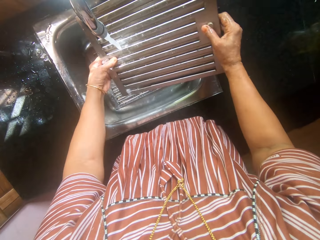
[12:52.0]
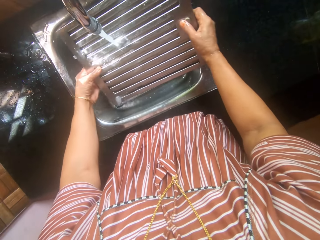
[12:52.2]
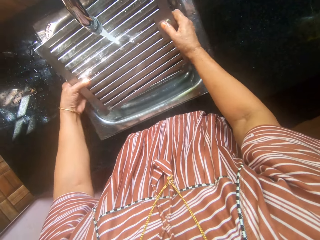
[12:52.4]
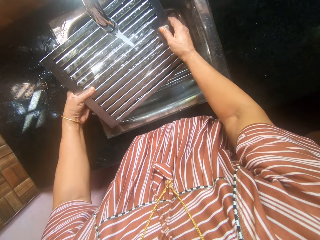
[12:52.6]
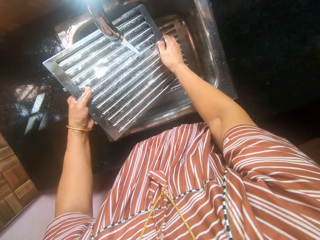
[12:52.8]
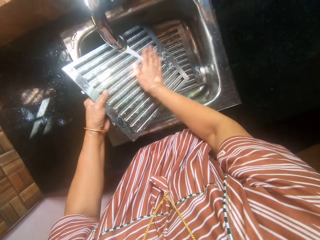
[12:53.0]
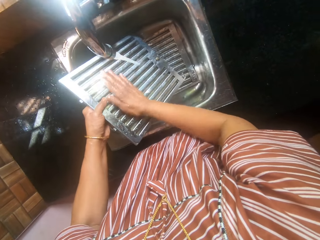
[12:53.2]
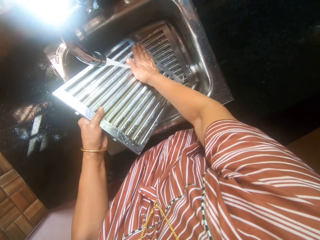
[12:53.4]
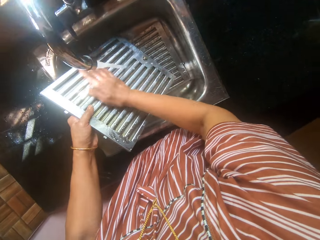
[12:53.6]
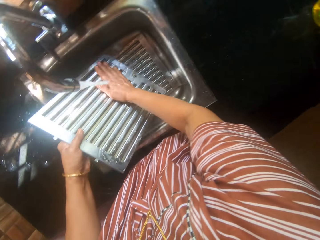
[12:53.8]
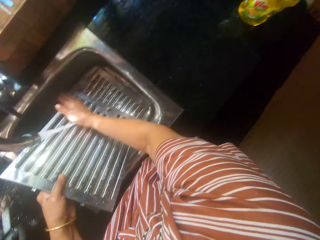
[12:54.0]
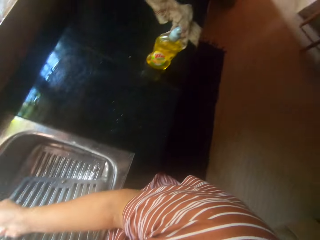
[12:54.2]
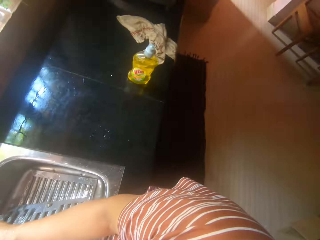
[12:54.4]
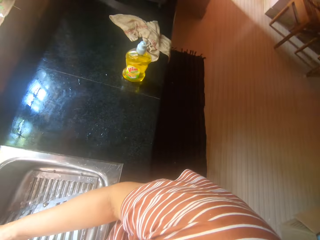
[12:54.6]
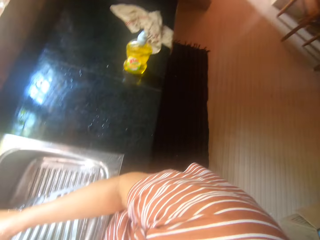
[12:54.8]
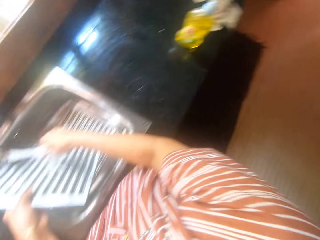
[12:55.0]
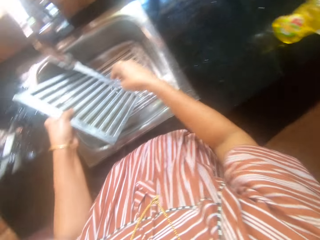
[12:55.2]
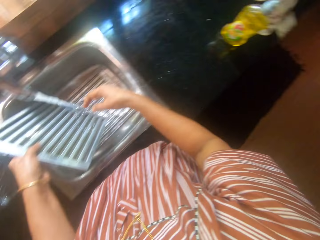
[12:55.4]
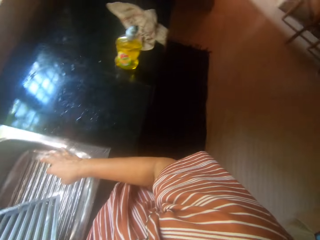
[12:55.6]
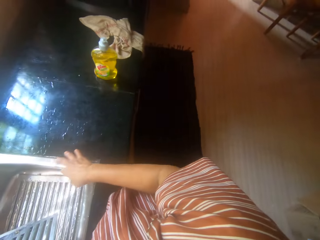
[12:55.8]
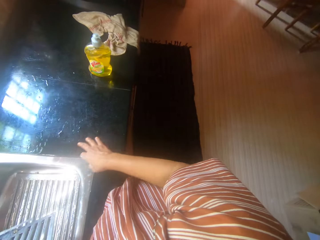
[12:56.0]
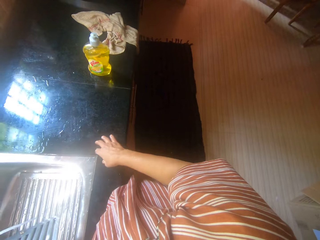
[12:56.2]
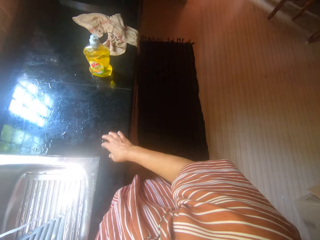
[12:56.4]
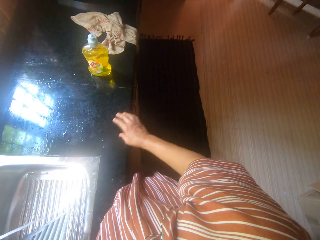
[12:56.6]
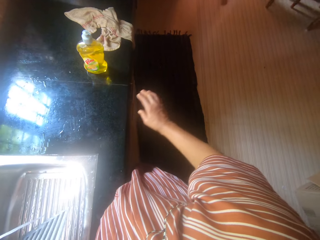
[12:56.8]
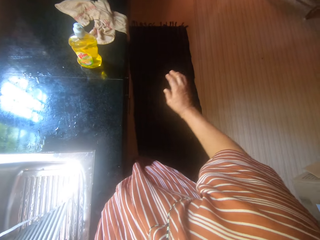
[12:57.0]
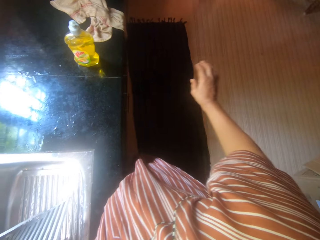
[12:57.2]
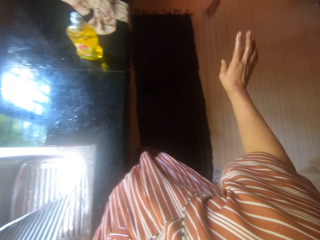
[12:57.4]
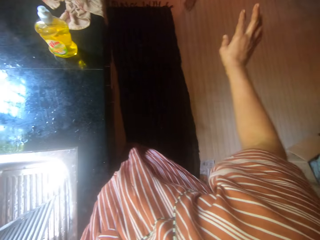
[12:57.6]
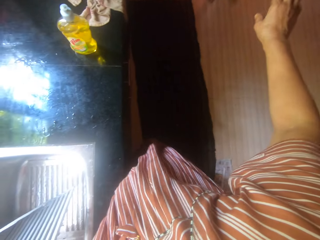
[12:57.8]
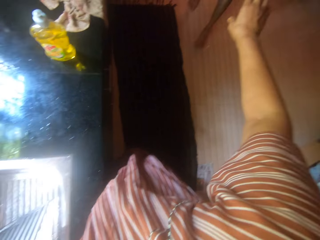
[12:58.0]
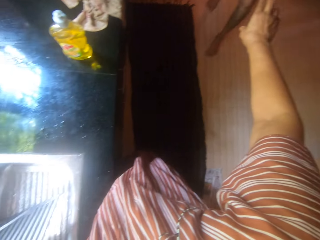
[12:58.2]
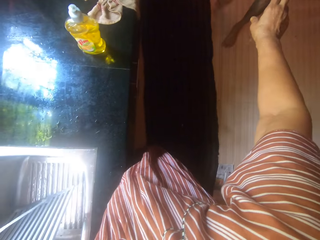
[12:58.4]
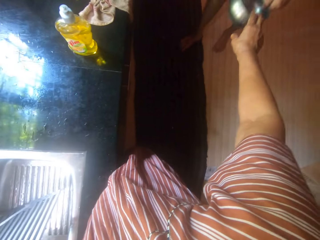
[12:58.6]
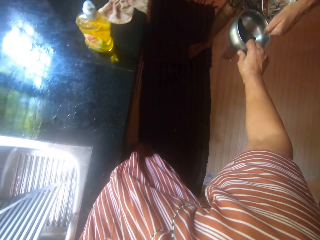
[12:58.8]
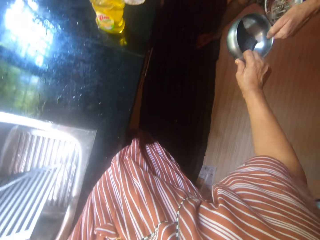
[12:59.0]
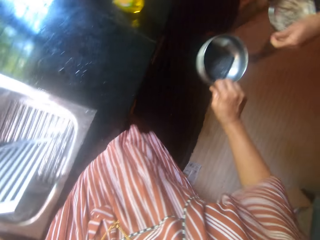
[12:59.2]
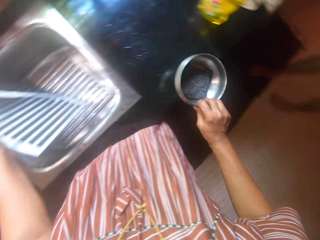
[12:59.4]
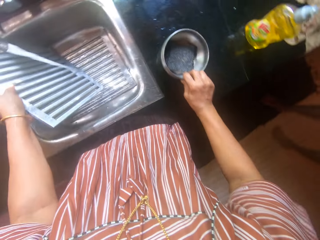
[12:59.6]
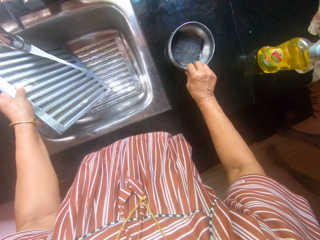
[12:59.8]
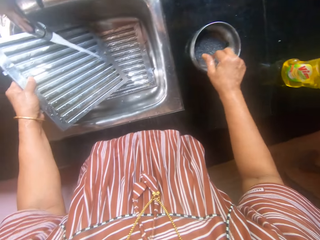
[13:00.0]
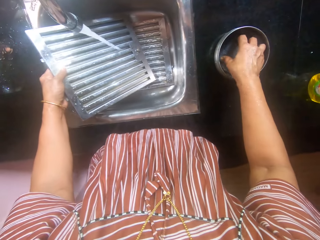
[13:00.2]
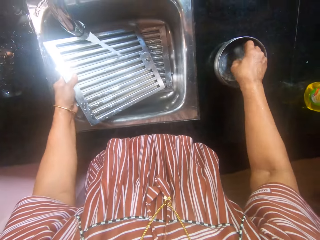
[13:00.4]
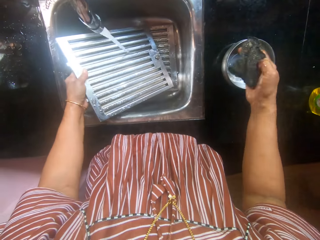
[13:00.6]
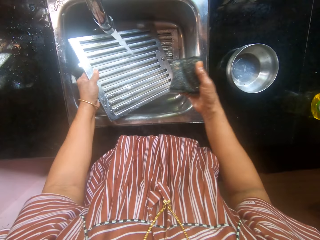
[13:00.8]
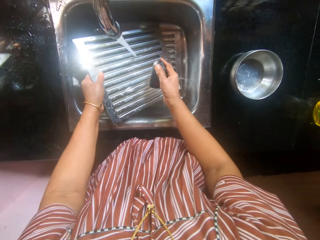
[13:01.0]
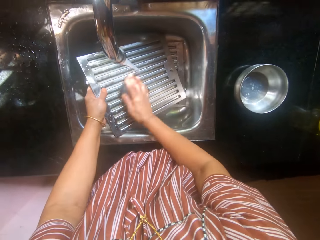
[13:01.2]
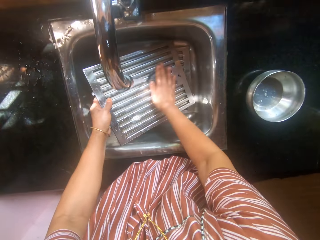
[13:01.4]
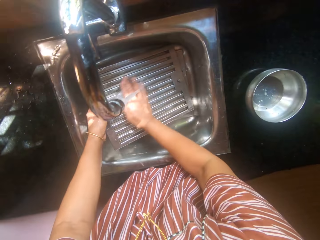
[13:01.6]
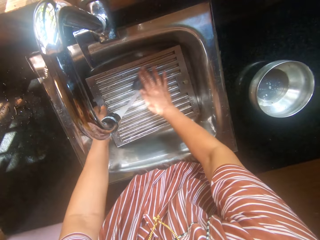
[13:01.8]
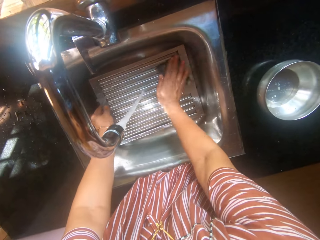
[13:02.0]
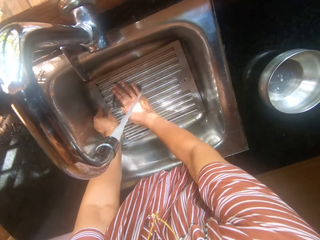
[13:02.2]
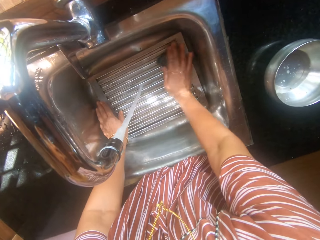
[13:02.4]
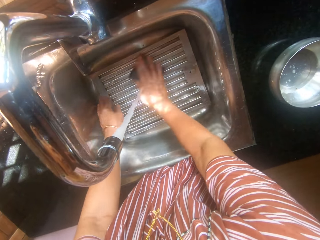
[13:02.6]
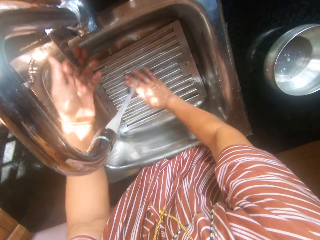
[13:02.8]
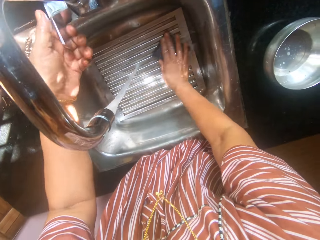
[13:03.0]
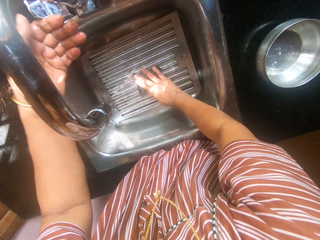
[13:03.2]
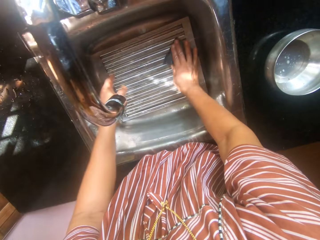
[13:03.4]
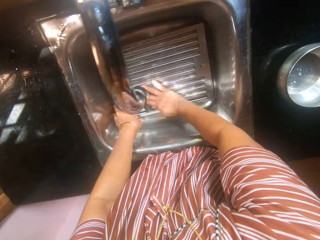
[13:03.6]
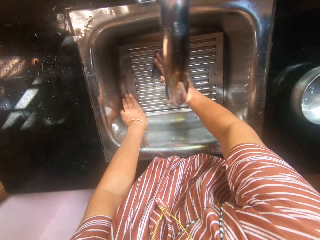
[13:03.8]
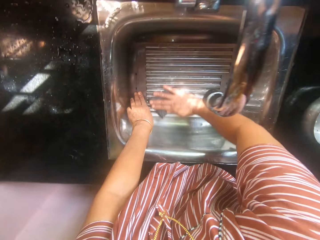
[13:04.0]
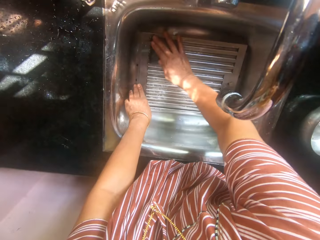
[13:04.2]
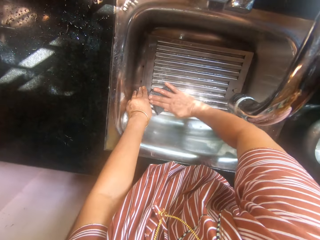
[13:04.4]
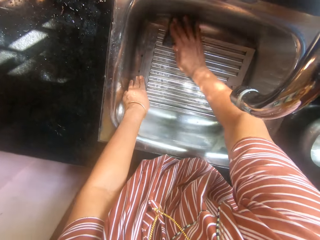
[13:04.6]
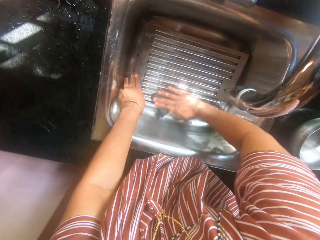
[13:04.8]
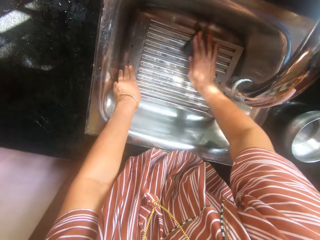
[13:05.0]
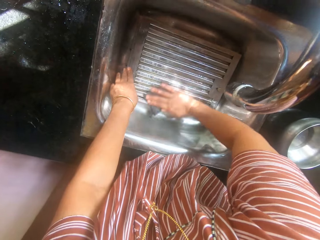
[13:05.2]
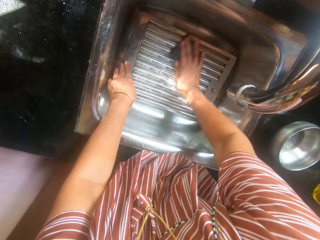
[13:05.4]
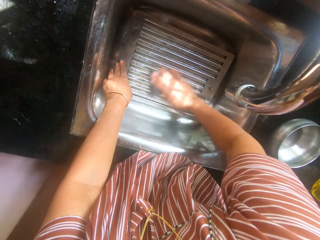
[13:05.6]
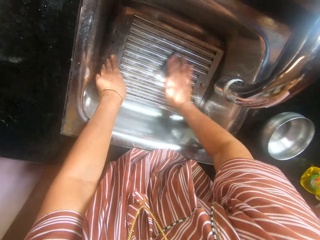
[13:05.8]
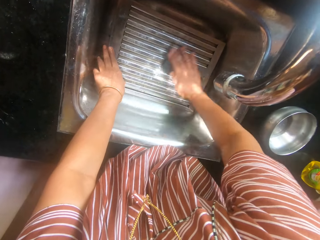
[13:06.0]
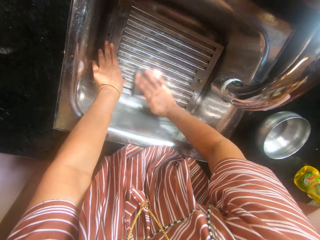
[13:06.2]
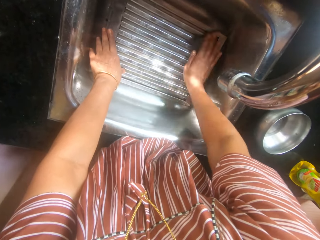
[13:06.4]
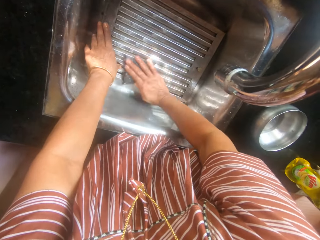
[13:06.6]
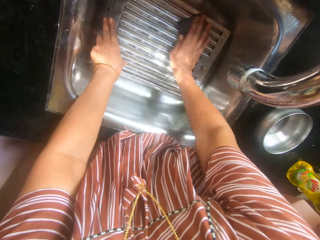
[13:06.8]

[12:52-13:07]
A person walks in the kitchen. The camera wearer takes the stainless bowl from the person with her right hand. She places the stainless bowl on the slab with her left hand. She takes a sponge from the plate on the slab with her left hand. She washes the serrated metal or vent louver on the sink with the sponge. She places the vent louver in the sink. She closes the tap by its handle in the sink with her left hand. She washes the serrated metal in the sink with the sponge.

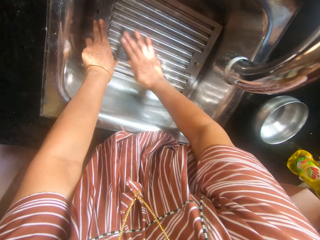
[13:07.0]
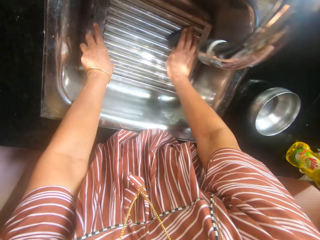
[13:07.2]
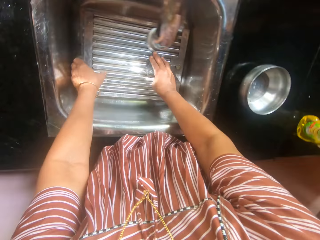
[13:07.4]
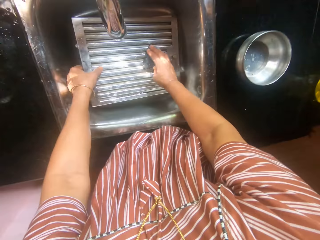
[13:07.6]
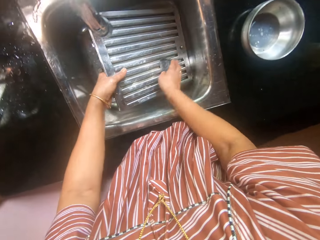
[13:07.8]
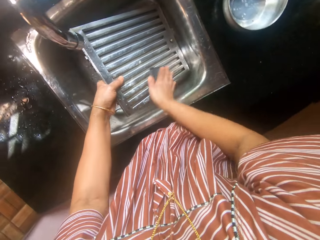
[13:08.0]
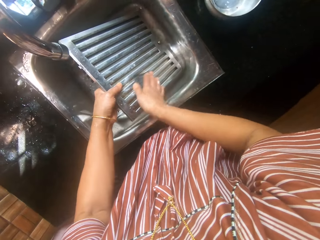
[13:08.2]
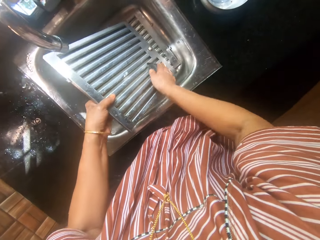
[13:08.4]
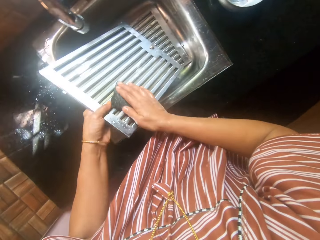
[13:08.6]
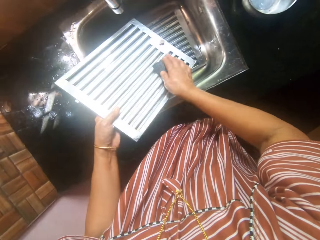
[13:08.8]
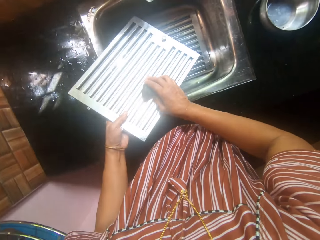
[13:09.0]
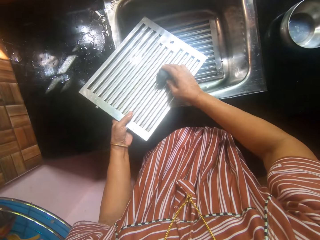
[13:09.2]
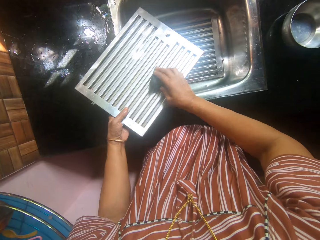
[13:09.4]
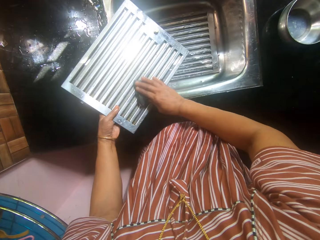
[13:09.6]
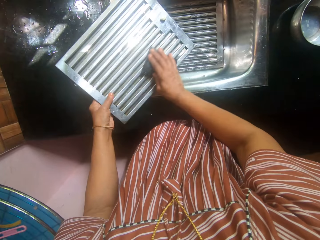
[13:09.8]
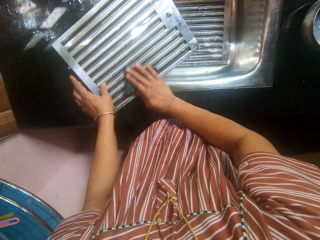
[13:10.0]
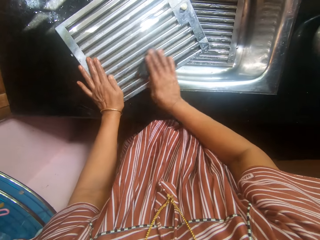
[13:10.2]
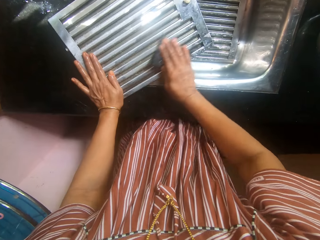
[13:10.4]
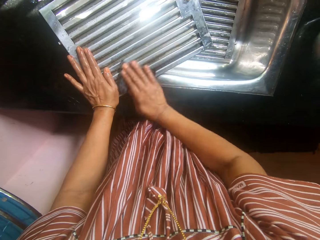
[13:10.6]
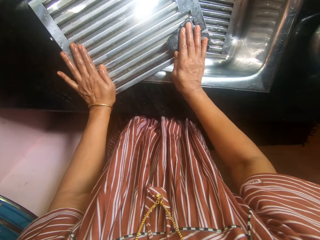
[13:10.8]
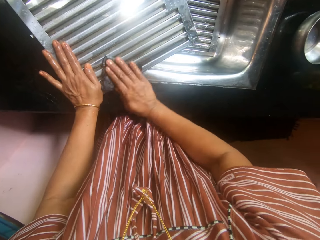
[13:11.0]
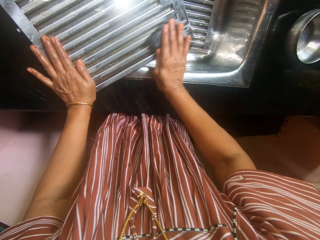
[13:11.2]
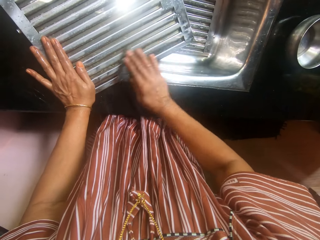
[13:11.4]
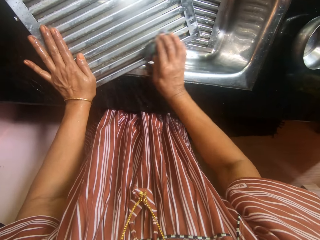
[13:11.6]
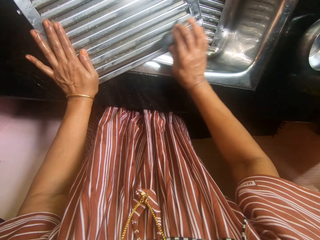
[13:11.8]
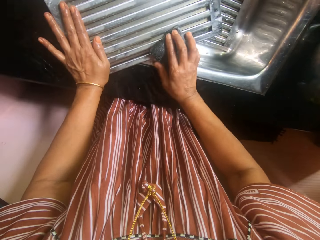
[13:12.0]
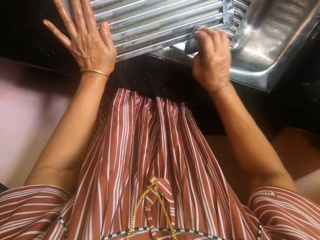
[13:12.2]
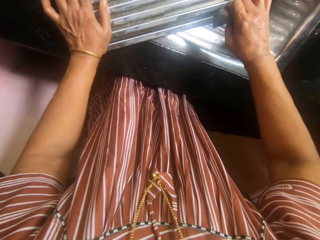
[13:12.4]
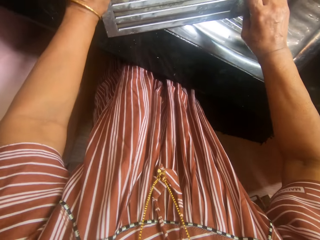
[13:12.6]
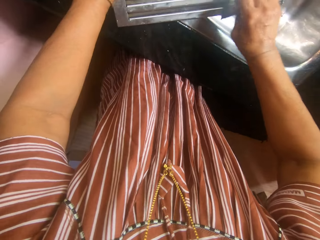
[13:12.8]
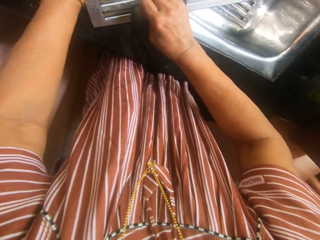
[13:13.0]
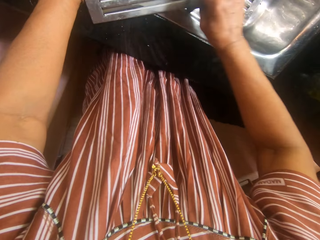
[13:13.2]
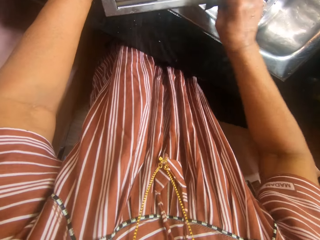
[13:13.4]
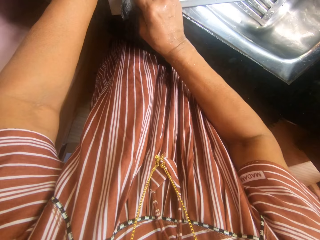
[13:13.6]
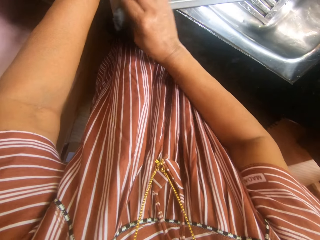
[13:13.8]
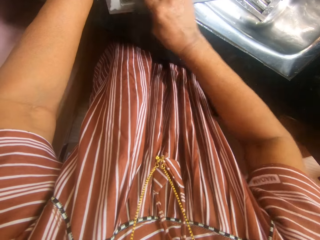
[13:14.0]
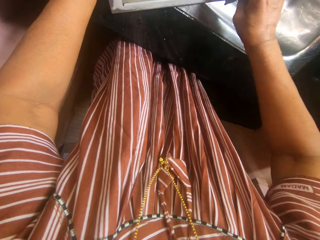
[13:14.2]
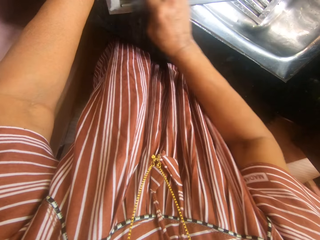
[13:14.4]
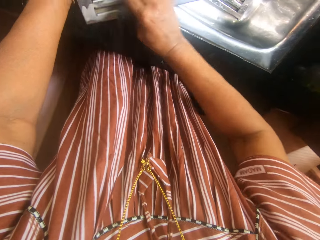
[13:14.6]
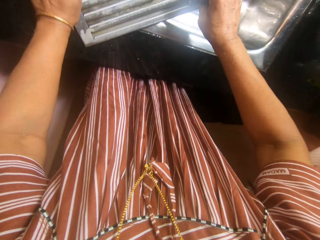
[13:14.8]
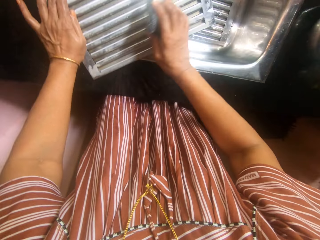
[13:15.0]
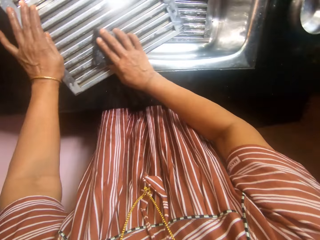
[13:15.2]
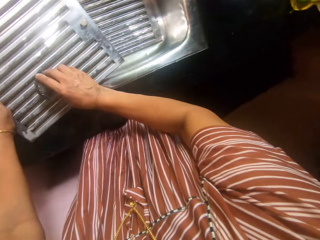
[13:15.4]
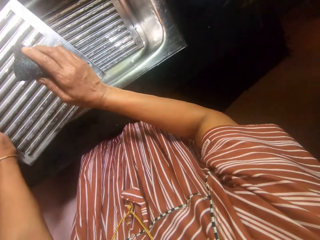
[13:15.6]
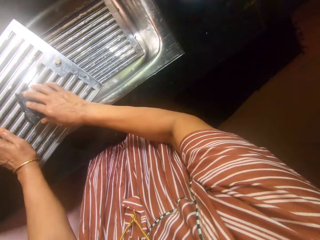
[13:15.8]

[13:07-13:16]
The camera wearer picks up the vent louver. They place the vent louver on the countertop.
